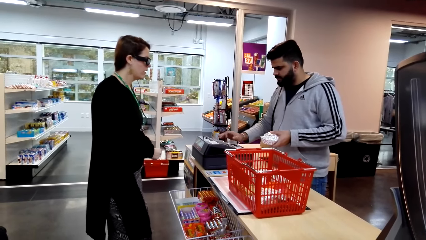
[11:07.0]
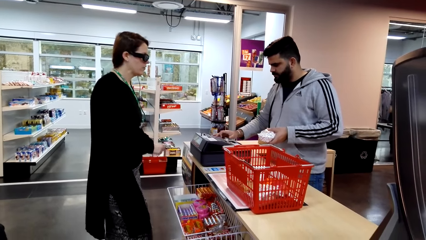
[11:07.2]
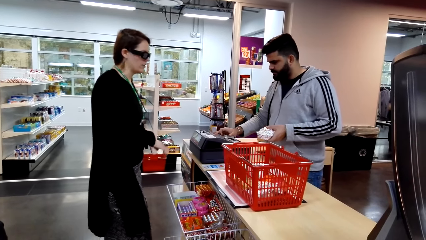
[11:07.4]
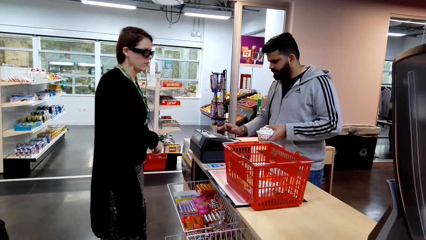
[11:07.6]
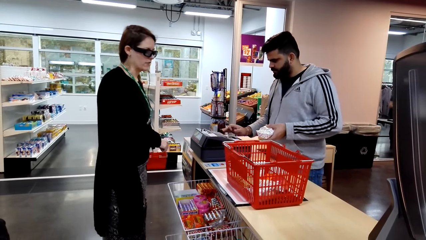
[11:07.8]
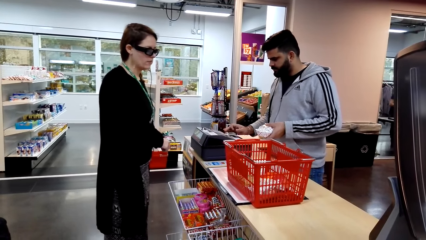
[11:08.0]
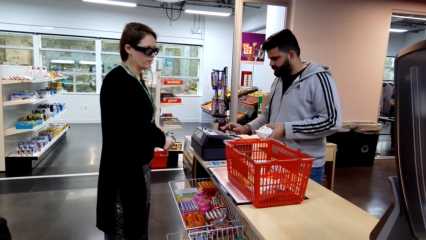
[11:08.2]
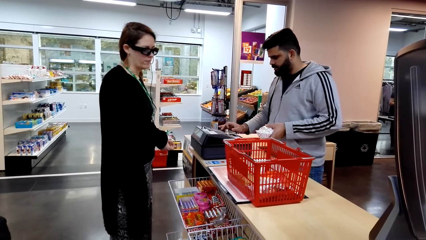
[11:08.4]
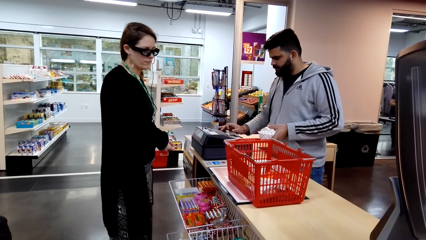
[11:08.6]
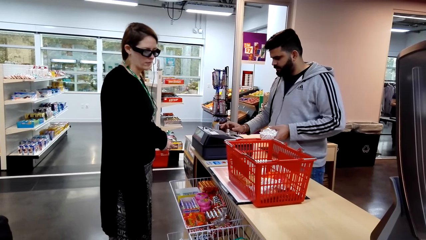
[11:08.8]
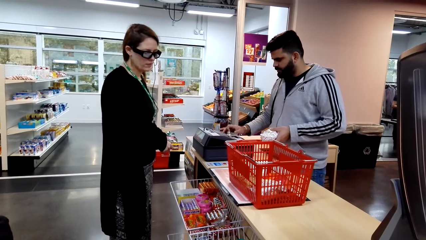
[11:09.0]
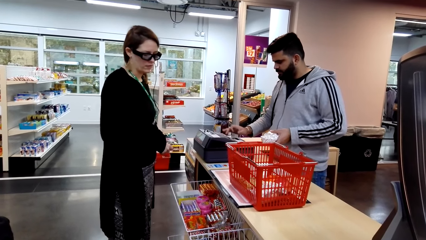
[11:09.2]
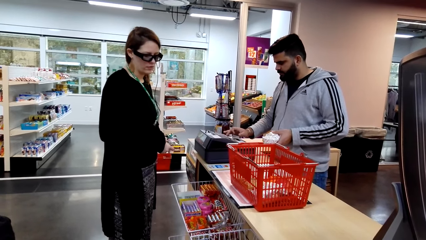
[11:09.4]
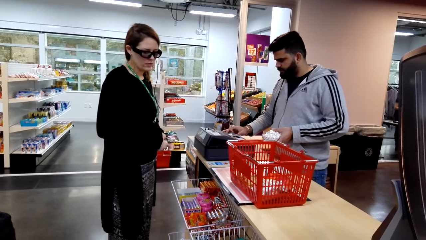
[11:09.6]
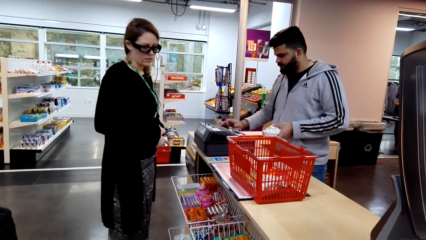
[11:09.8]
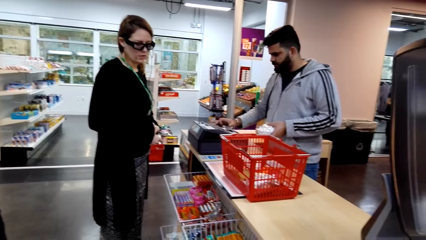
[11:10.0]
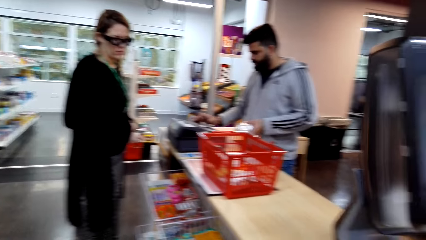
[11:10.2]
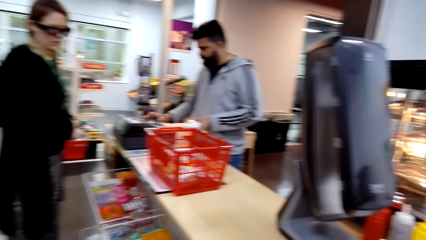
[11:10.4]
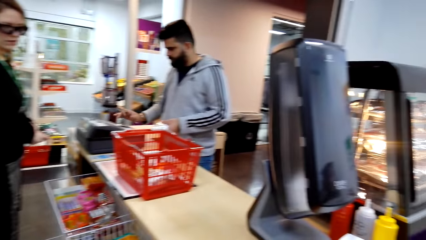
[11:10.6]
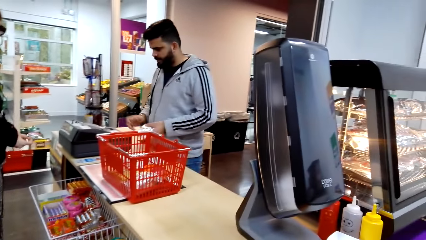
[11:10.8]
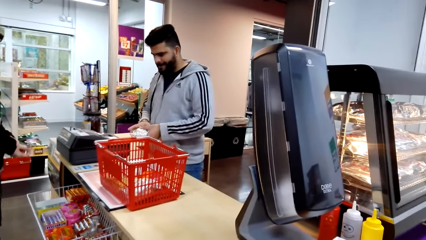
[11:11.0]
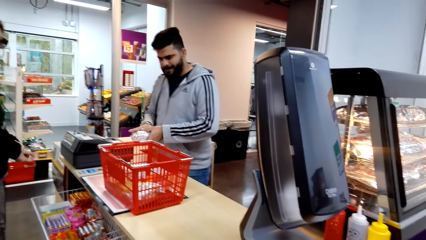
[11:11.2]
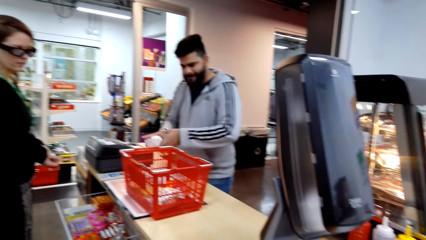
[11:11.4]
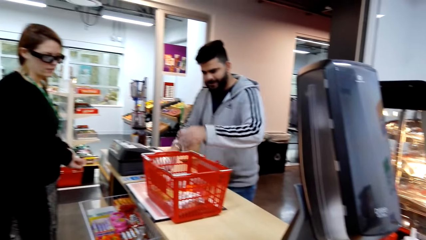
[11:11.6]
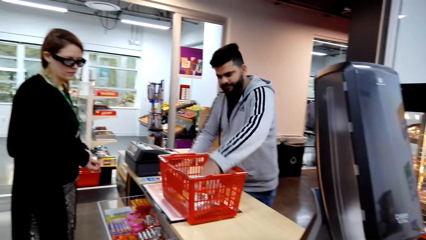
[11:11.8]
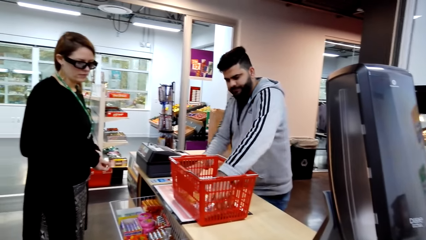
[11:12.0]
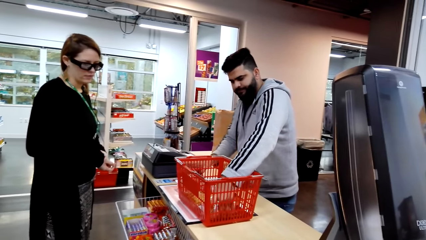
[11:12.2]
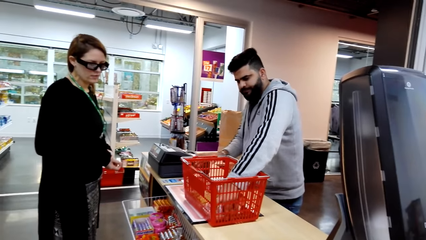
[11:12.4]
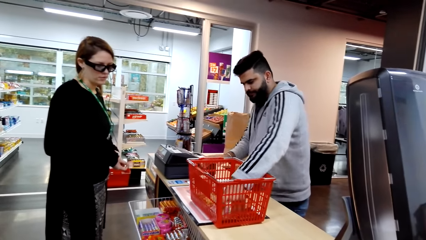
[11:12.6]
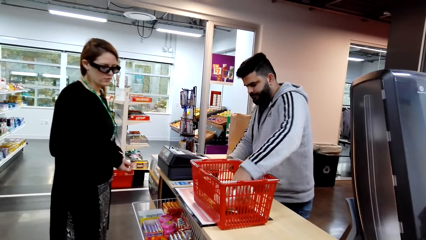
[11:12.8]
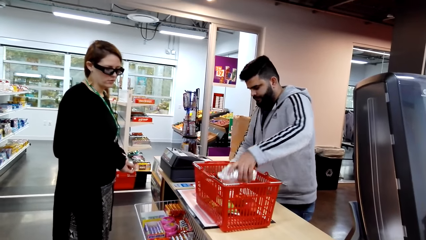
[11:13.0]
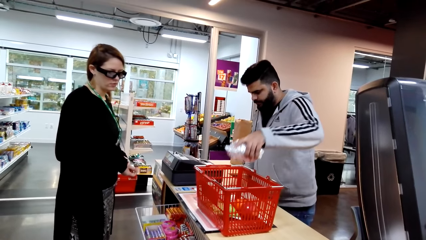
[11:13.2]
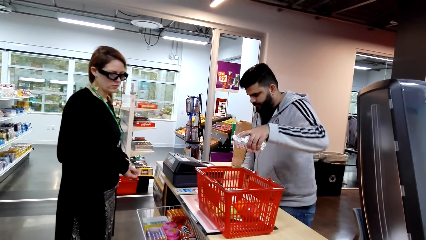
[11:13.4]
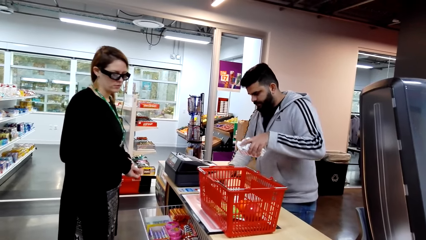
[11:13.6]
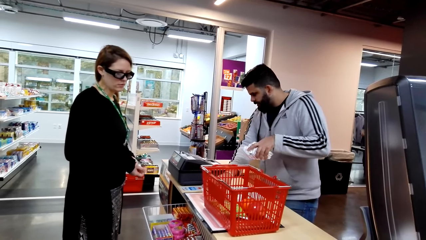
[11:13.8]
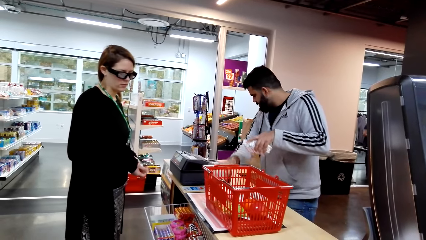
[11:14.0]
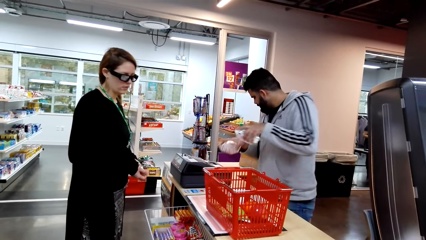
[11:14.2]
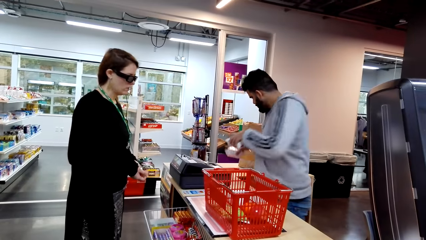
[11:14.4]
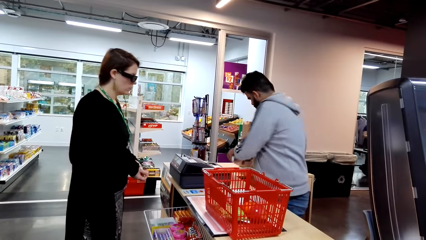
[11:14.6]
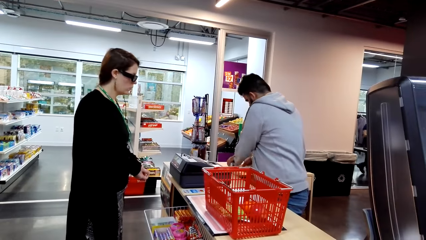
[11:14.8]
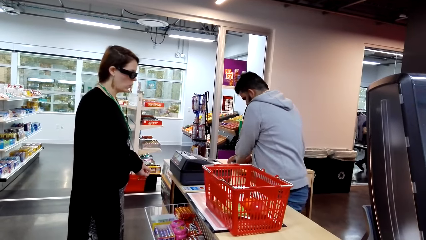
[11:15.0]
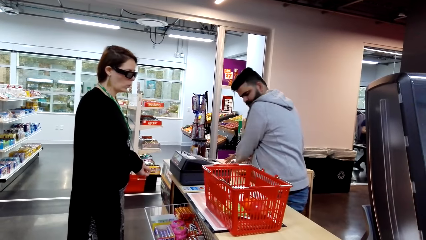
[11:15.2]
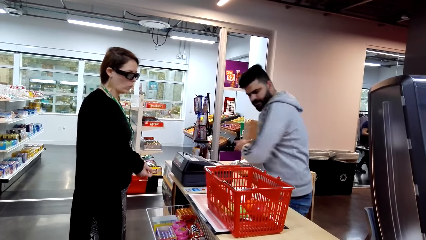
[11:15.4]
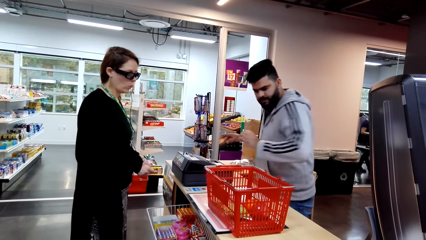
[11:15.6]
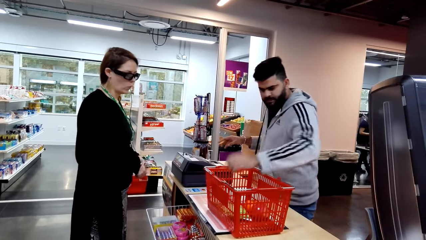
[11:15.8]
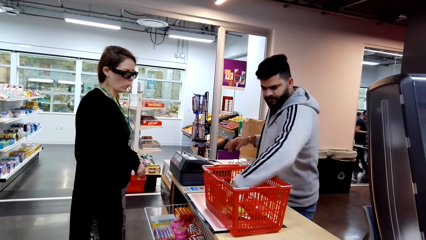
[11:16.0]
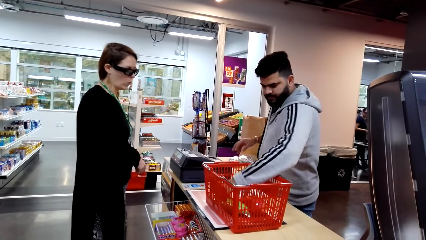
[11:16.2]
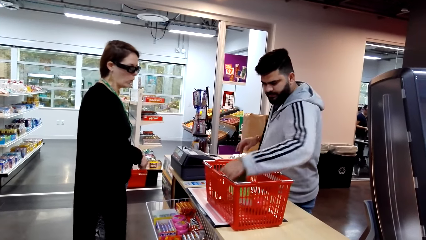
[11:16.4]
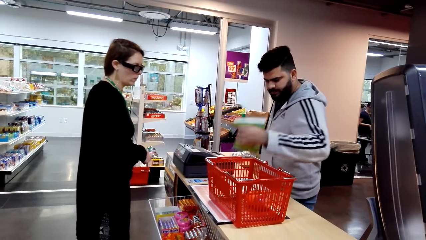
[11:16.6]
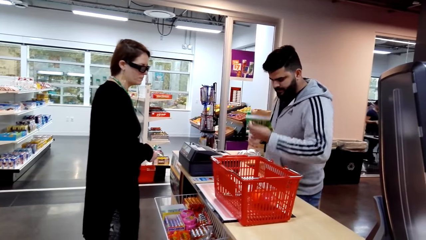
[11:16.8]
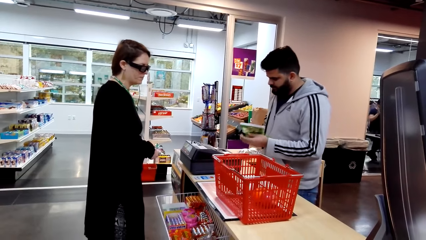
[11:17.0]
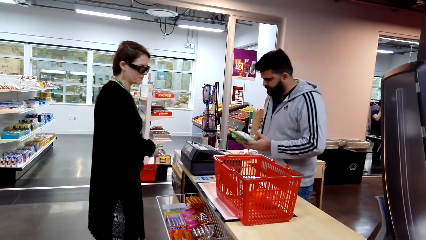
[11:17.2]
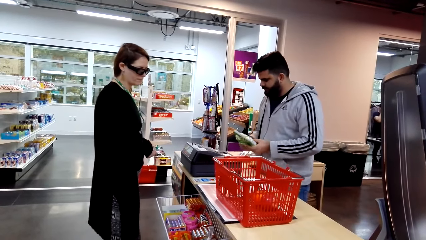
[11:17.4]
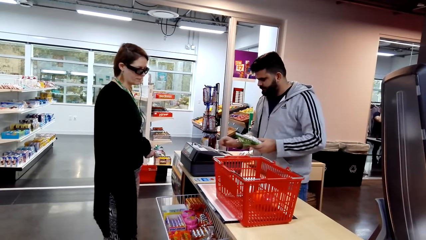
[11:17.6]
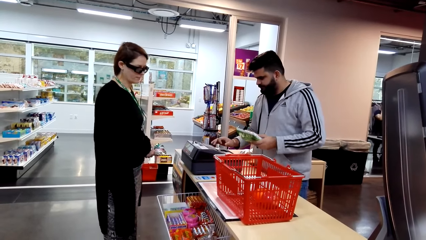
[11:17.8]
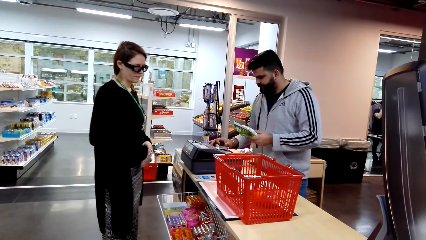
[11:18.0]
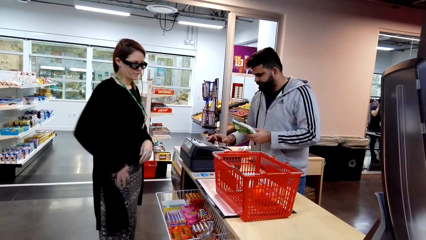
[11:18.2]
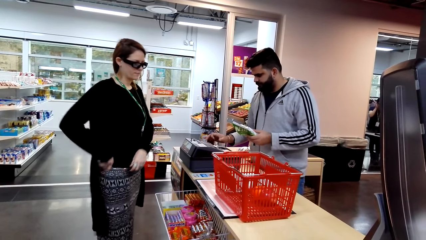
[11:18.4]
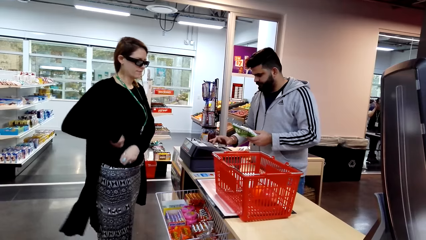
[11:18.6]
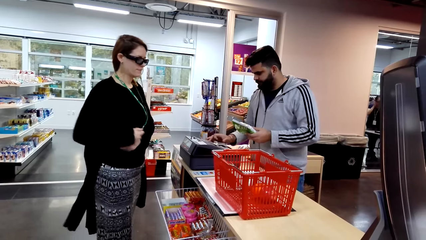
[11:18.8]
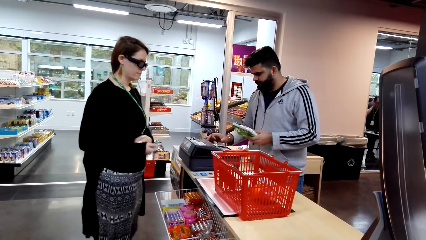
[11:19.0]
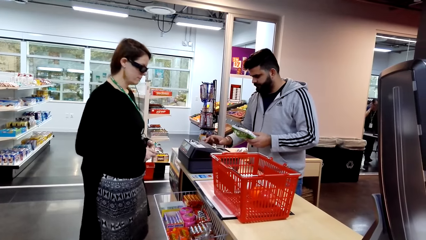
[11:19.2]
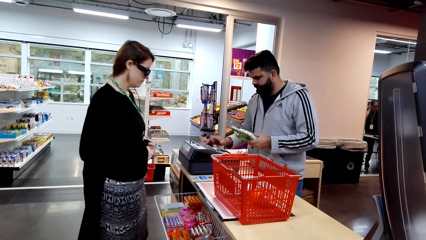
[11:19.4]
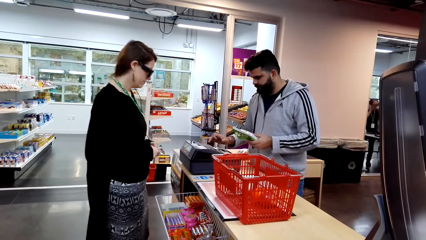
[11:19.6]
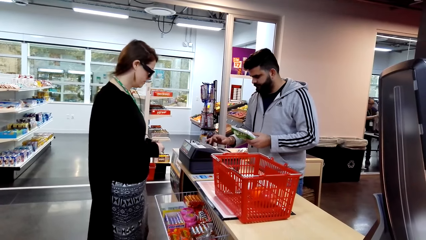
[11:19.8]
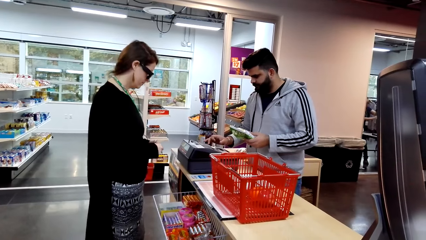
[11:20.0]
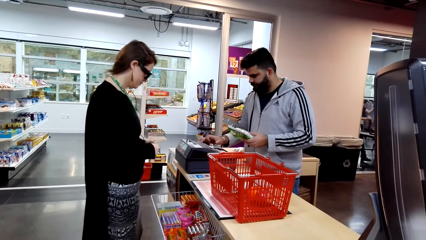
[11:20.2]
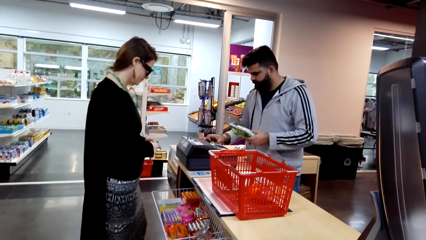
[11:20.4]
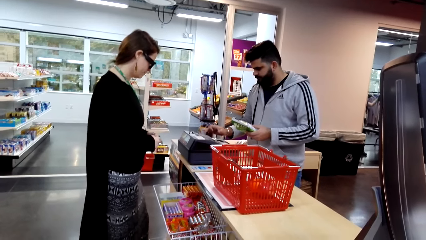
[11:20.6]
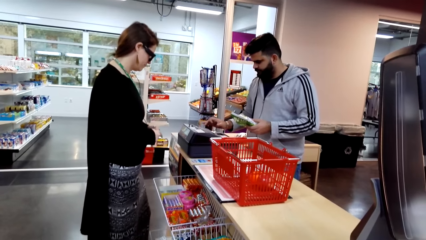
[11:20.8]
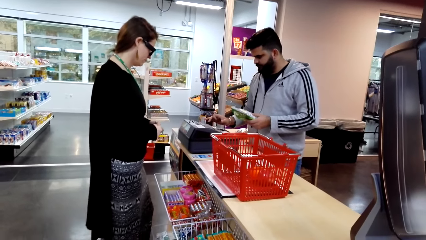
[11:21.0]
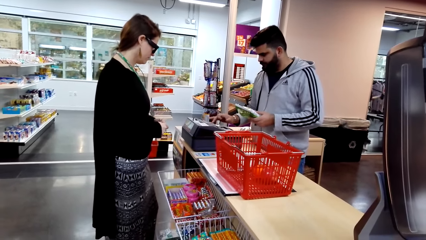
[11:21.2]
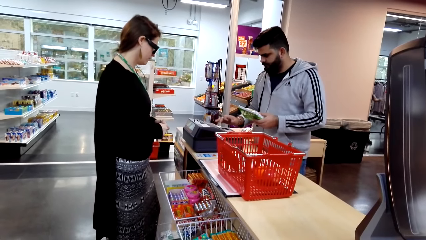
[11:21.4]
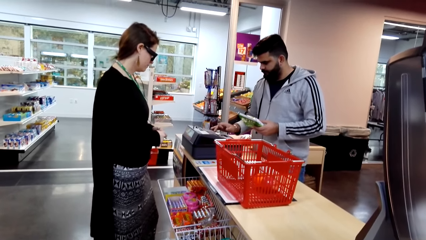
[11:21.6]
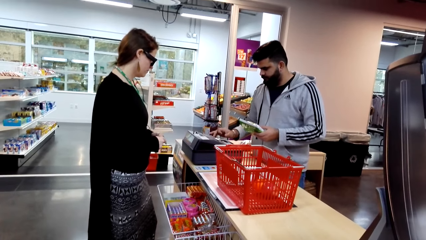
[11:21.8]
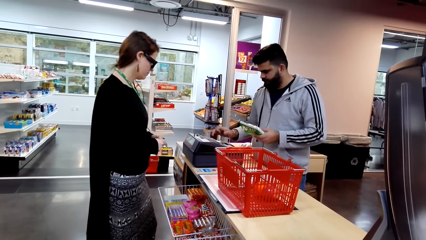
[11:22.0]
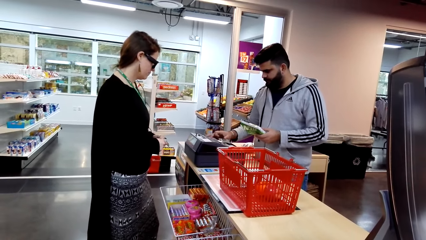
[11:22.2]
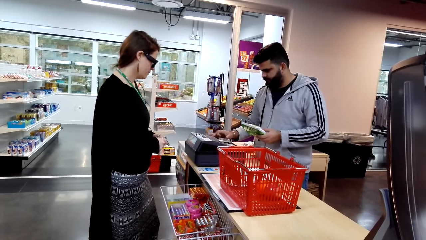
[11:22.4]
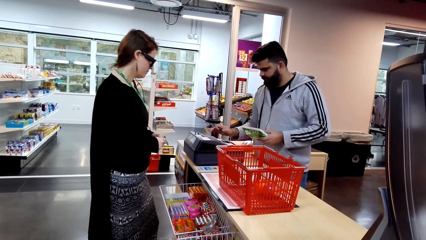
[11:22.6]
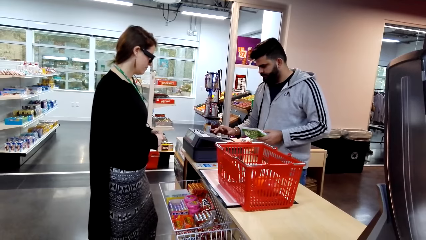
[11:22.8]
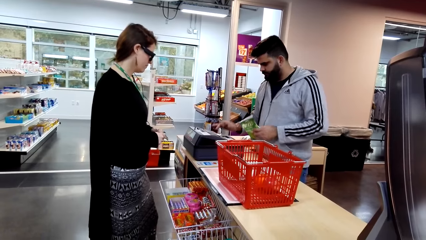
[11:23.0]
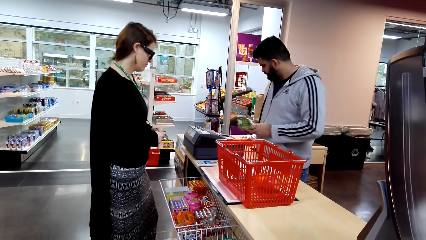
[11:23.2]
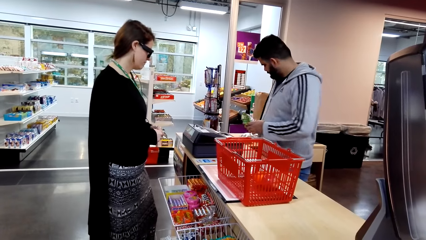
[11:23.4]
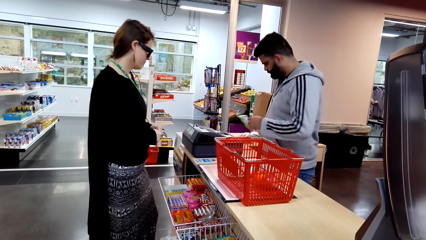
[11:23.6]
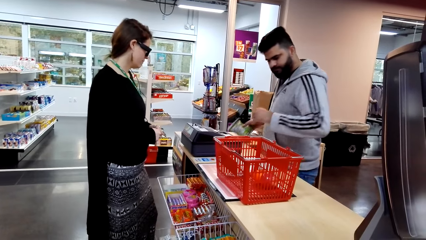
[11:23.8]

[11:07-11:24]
The cashier operates the swipe card machine and types on the calculator. The woman replies to the camera wearer. The camera wearer looks around a supermarket. The cashier drops something on a table. The cashier picks up the packed food from the tray. The cashier puts down the packed food on the counter. The cashier picks up a snack from the tray. The woman picks up money. The cashier operates the swipe card machine and types on the calculator.
